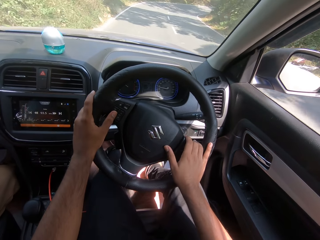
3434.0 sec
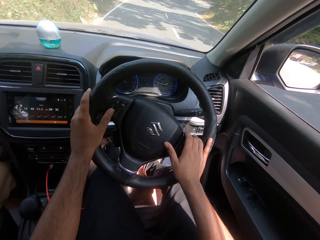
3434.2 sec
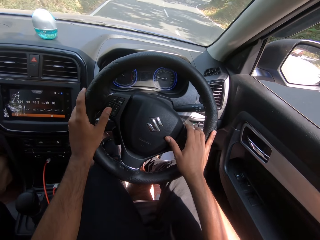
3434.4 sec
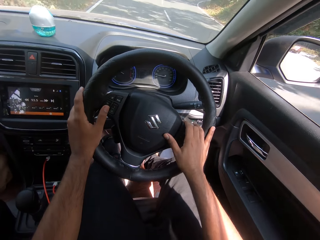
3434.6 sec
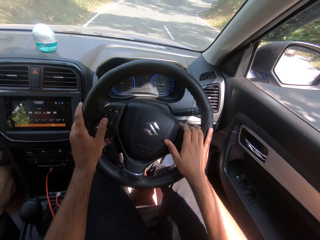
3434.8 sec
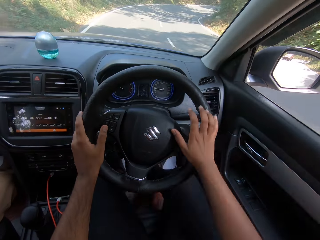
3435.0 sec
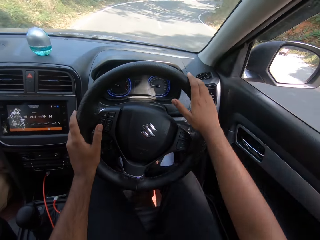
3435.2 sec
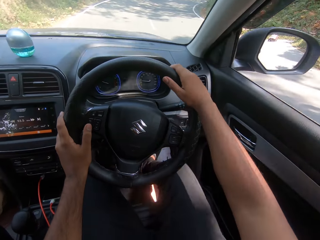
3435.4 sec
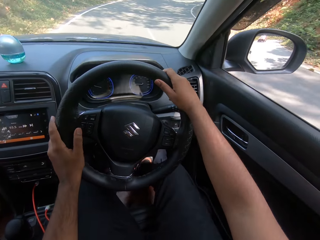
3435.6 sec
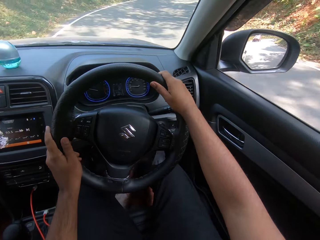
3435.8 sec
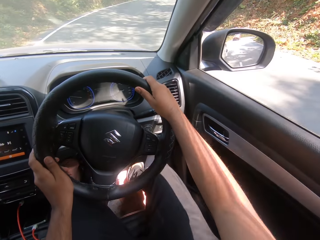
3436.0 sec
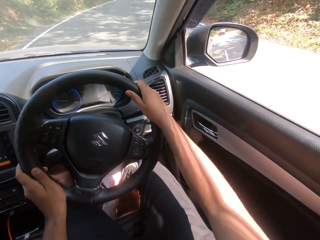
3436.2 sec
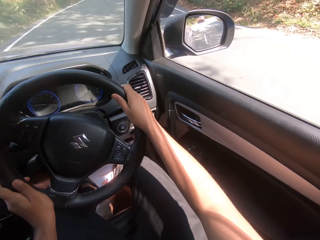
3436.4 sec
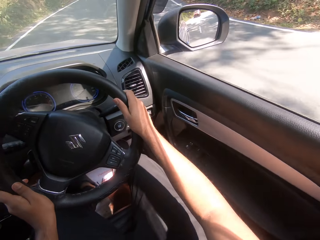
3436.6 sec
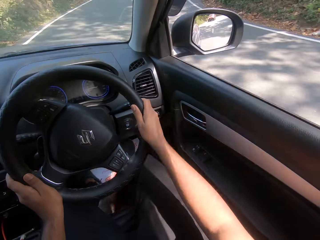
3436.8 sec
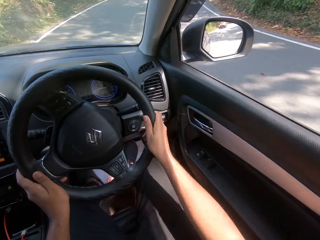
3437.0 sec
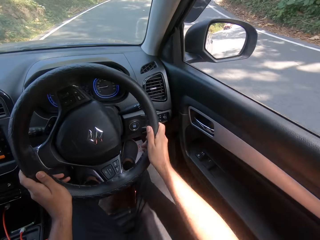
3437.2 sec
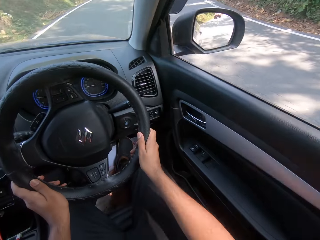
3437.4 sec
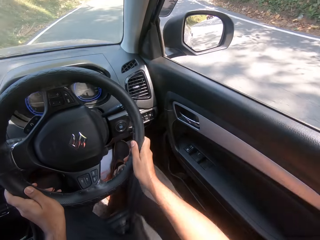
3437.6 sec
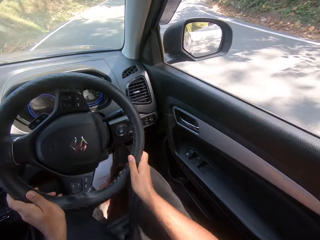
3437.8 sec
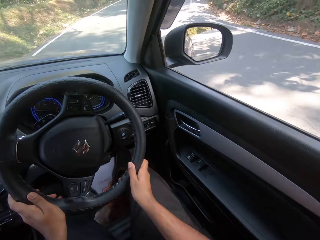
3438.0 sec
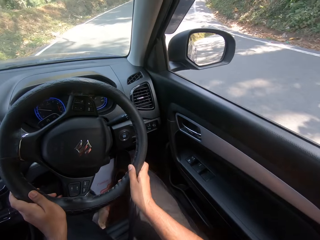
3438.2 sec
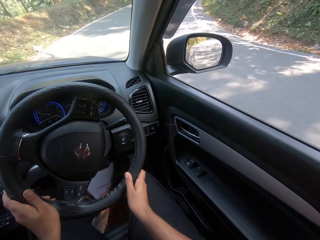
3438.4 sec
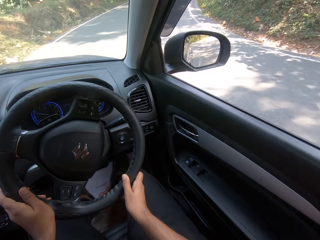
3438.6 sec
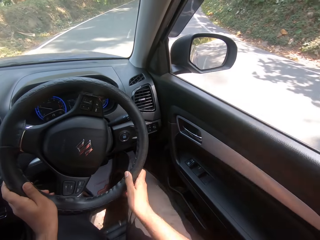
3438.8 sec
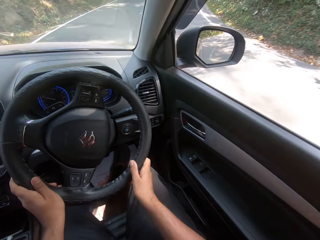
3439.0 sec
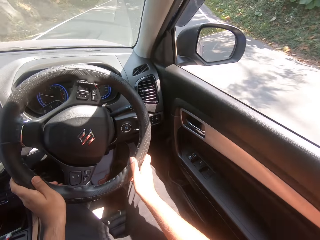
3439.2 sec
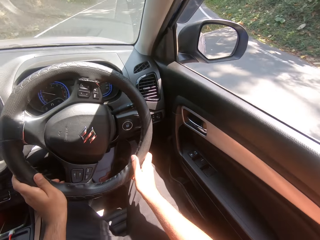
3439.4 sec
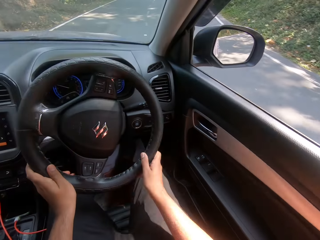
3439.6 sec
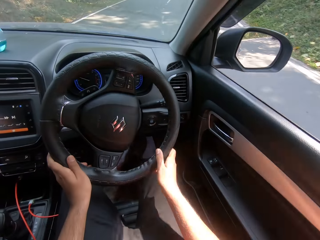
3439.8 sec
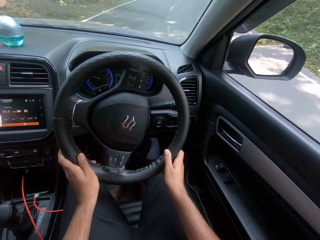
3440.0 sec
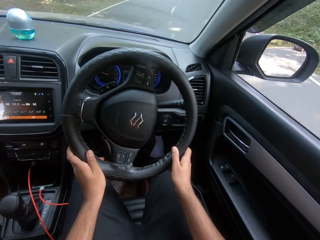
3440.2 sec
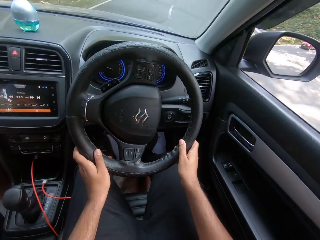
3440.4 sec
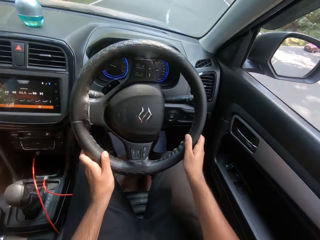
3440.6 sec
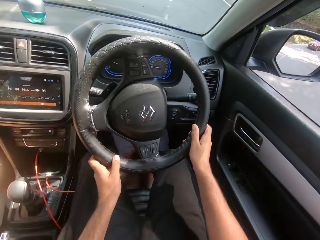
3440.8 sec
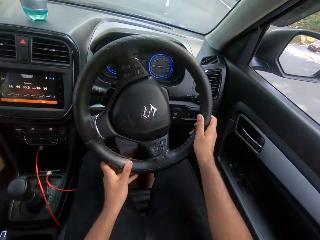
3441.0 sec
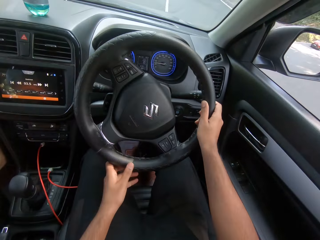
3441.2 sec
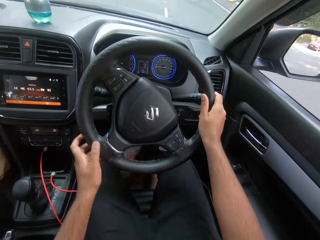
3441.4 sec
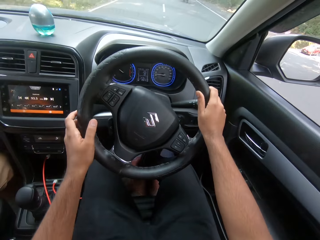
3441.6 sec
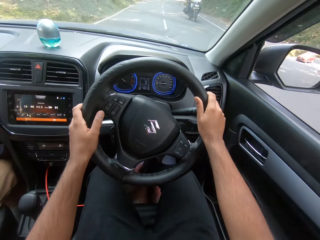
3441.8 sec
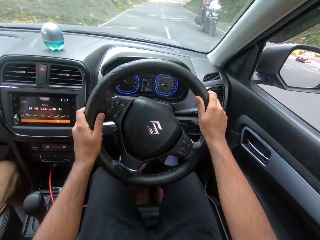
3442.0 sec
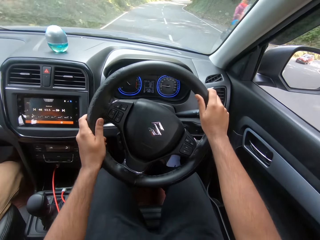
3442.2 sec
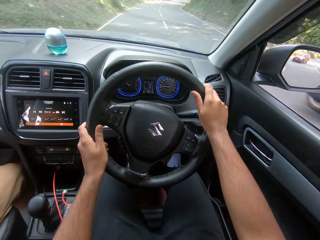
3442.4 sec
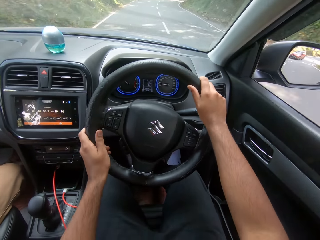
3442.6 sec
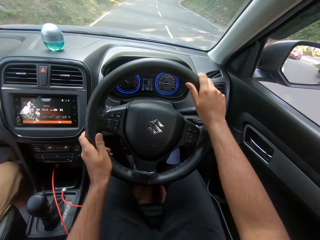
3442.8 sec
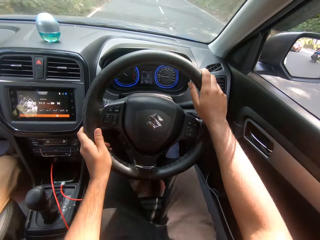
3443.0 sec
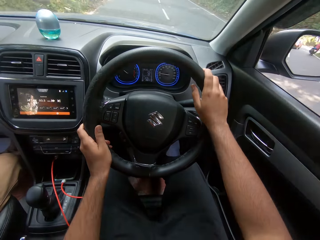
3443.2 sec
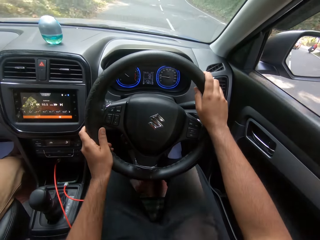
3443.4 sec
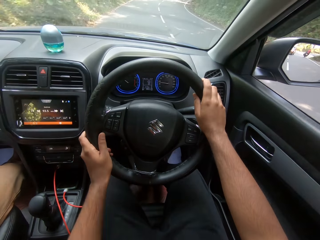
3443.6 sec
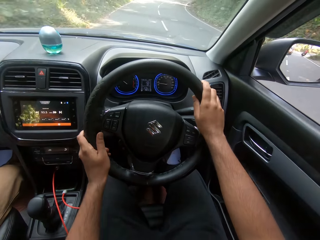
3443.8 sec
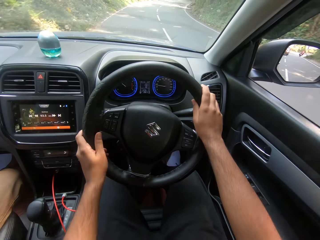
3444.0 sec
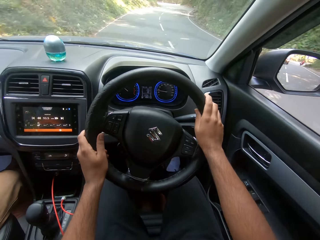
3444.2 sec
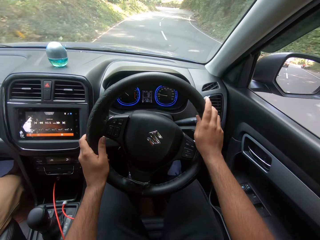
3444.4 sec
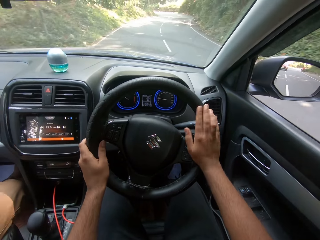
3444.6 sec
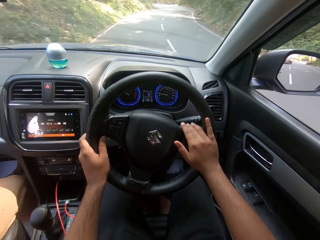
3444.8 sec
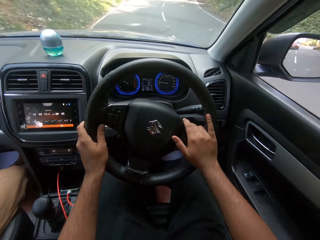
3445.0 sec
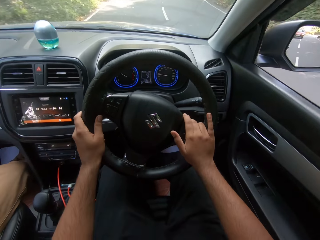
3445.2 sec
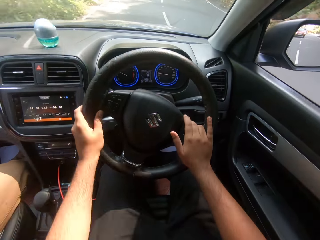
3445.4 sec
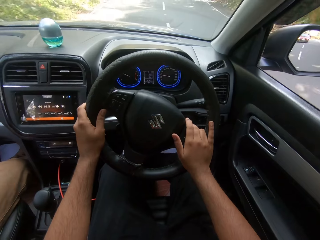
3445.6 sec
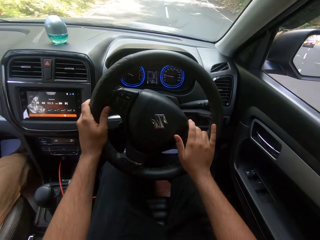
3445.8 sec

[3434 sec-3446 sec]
The camera wearer drives past a motorcycle.

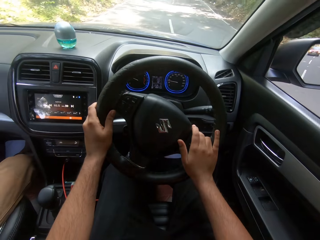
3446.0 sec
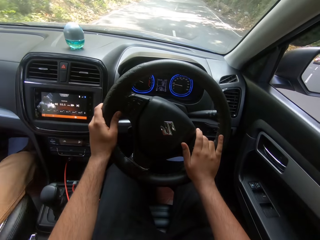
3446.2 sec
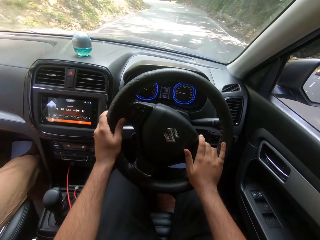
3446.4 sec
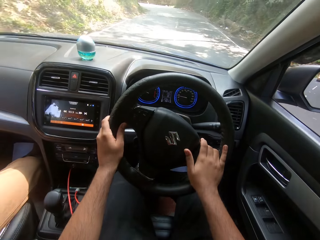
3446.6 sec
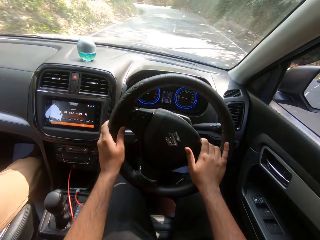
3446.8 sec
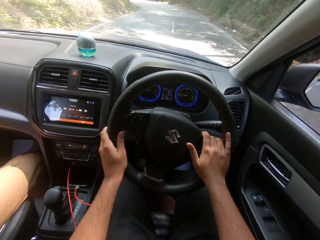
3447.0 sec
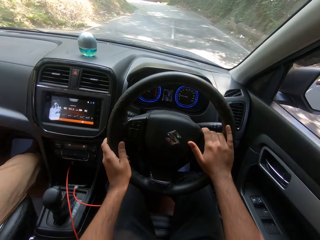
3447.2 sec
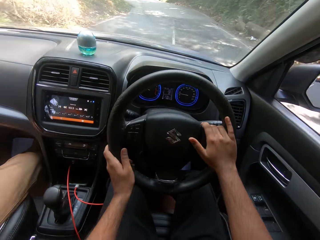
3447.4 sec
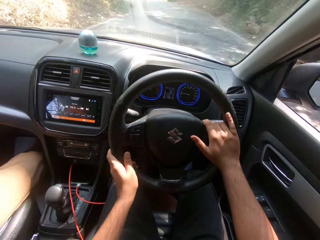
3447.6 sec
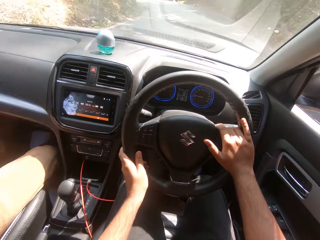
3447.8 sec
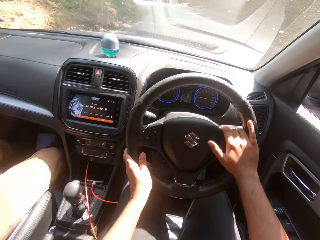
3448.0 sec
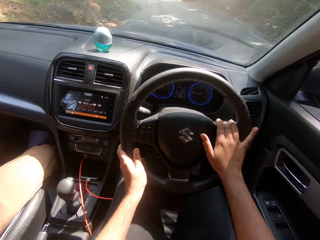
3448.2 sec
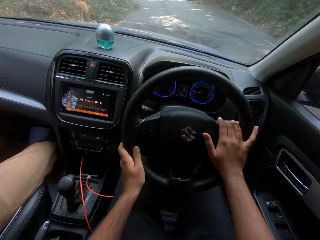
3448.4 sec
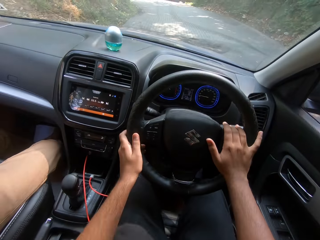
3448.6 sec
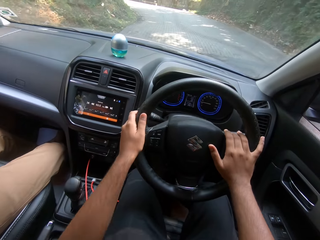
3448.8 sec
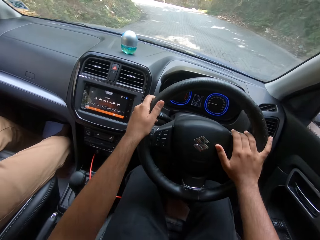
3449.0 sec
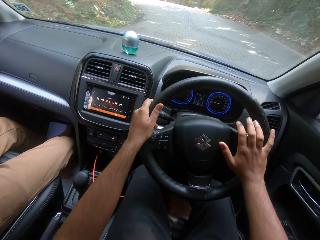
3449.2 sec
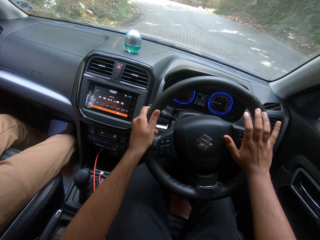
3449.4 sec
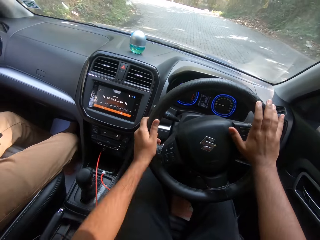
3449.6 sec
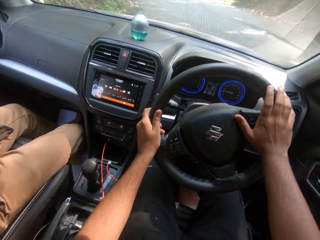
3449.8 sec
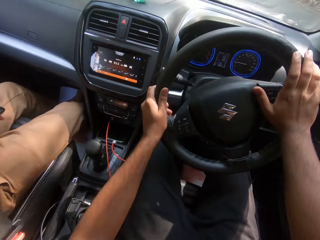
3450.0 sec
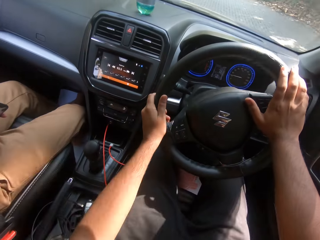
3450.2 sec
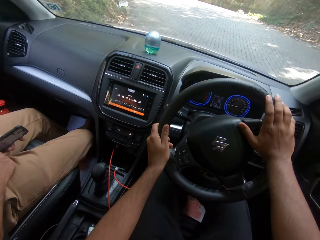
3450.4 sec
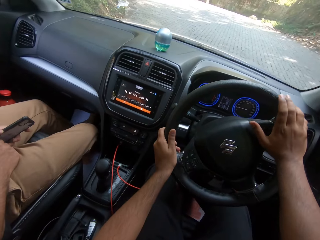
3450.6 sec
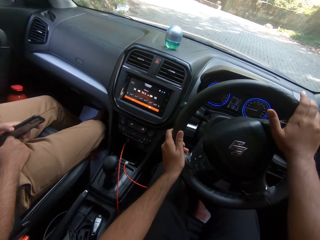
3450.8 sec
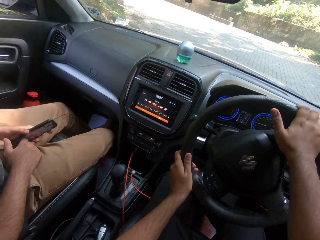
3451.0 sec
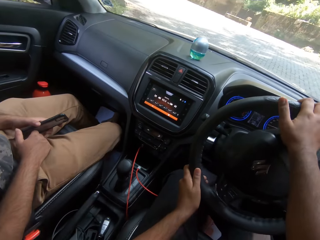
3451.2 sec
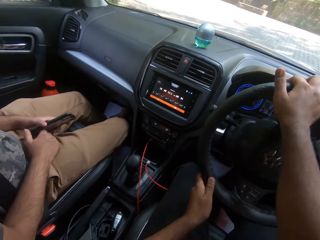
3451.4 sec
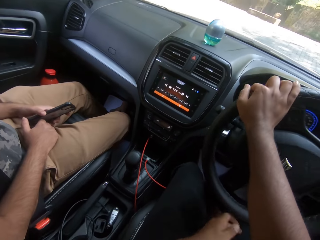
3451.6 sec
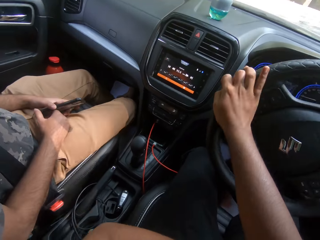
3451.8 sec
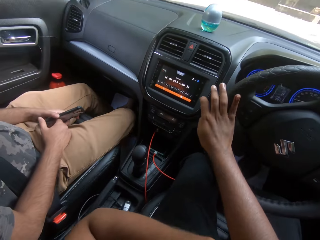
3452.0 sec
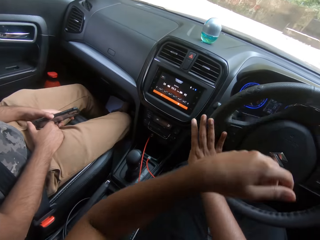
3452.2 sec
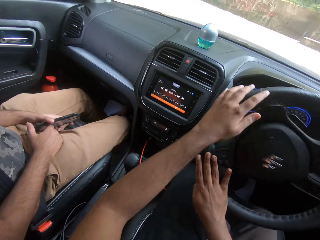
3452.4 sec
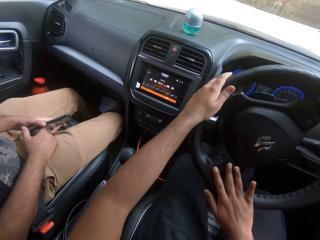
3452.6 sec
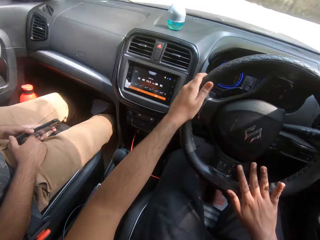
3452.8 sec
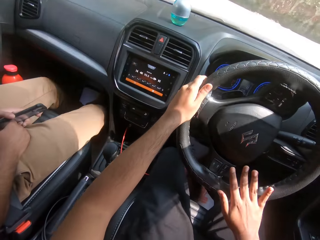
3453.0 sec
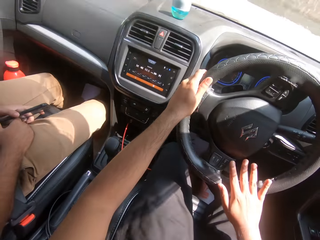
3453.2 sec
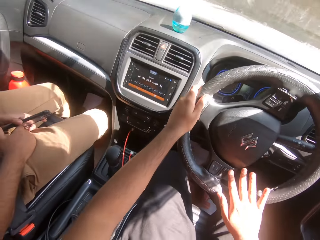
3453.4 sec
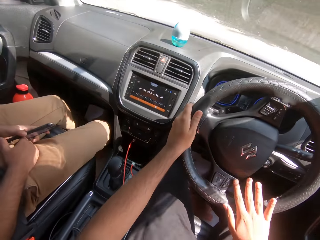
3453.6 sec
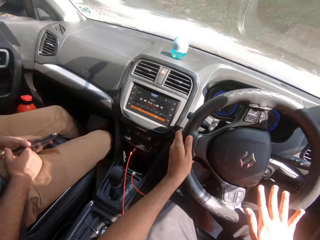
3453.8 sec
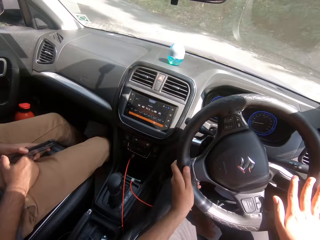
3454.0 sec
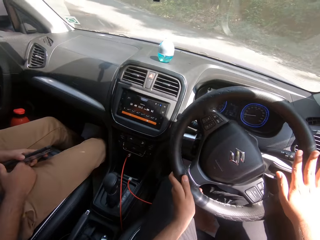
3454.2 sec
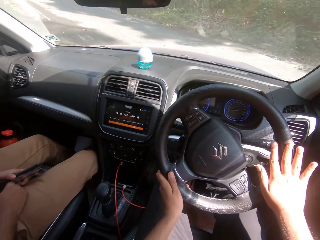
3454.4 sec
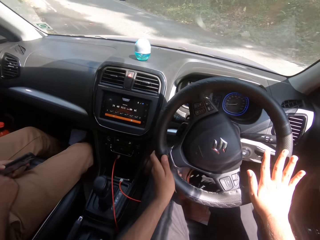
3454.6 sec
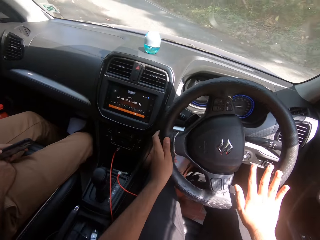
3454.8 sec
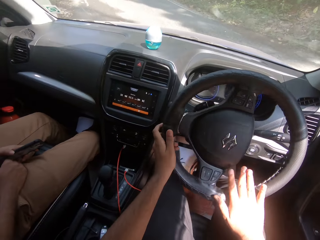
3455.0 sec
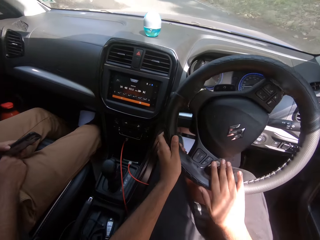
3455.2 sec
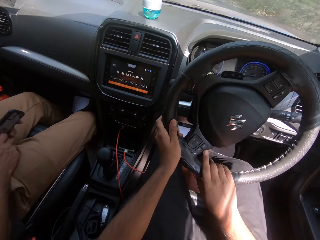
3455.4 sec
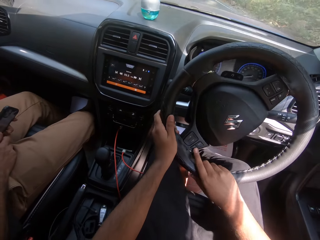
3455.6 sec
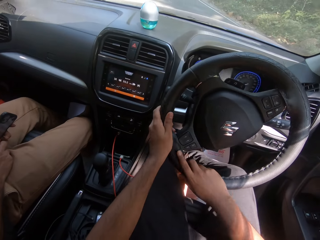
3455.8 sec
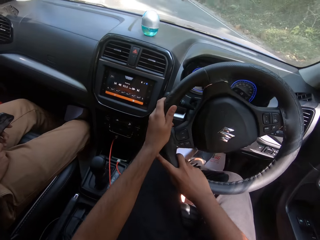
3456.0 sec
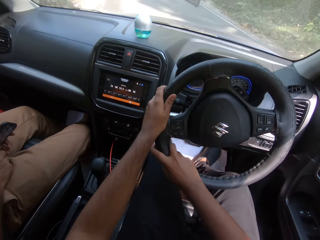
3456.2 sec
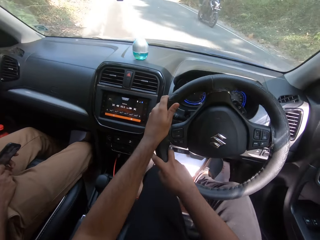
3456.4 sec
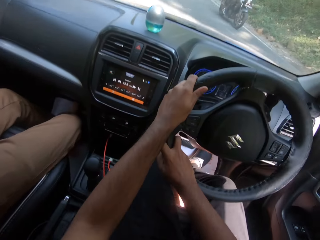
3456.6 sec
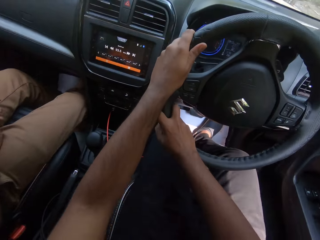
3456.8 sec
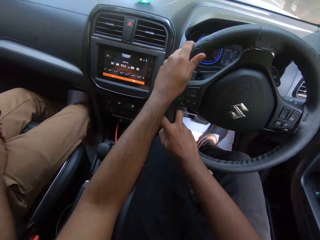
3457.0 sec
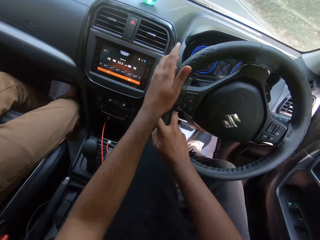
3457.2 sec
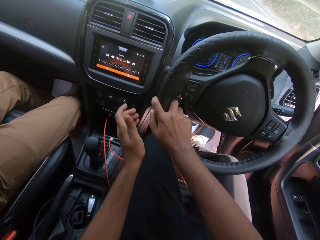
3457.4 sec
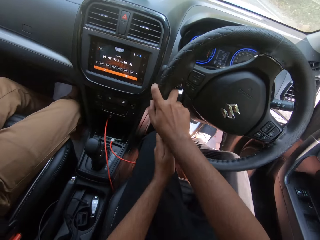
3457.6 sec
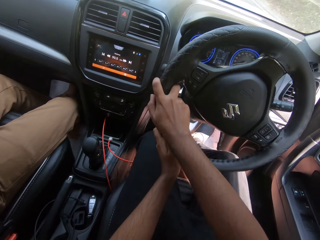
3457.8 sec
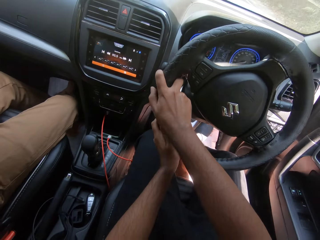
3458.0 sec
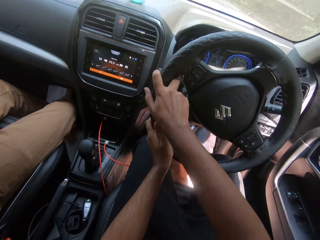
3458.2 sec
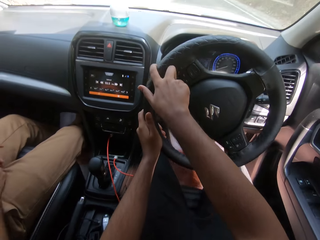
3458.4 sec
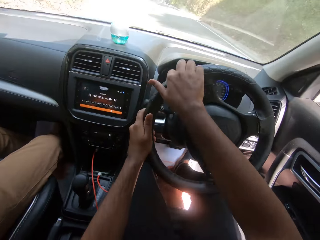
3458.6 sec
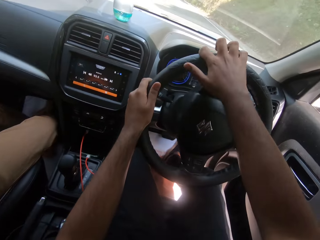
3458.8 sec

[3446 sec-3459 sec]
The camera wearer drives past a motorcycle.
